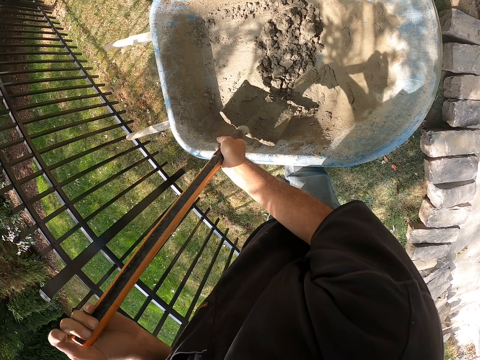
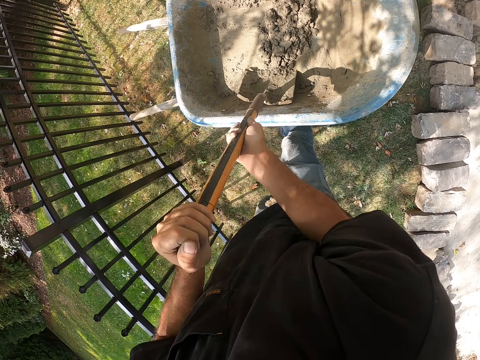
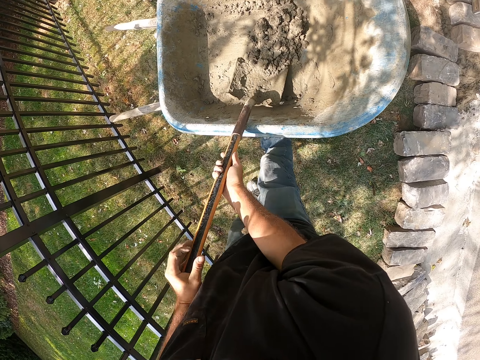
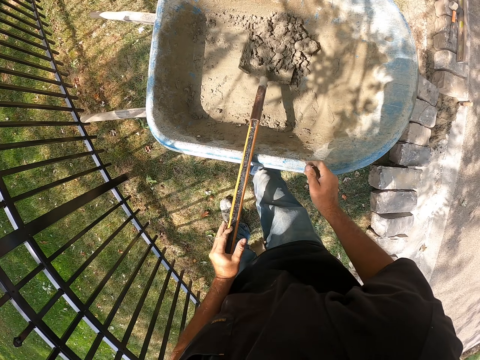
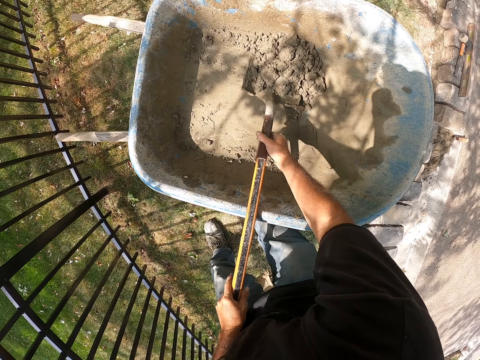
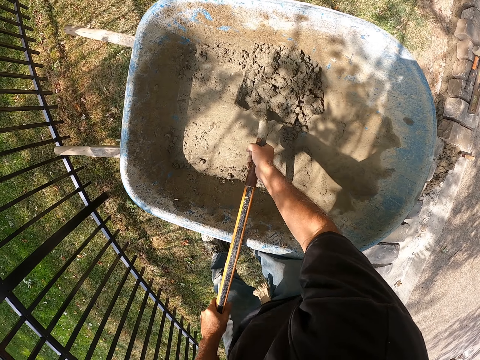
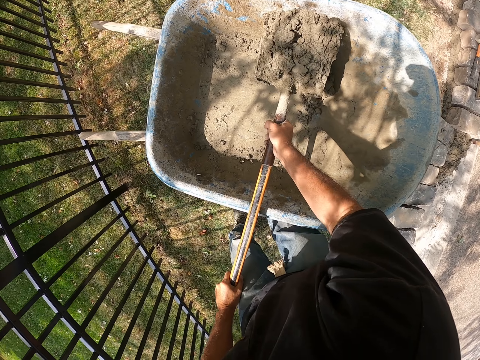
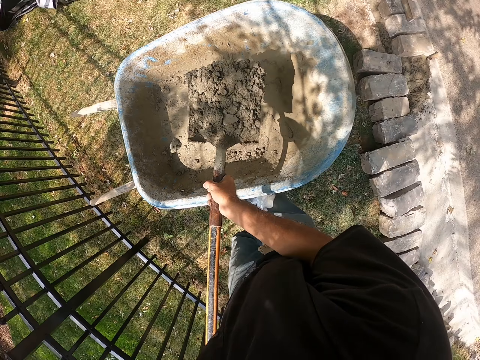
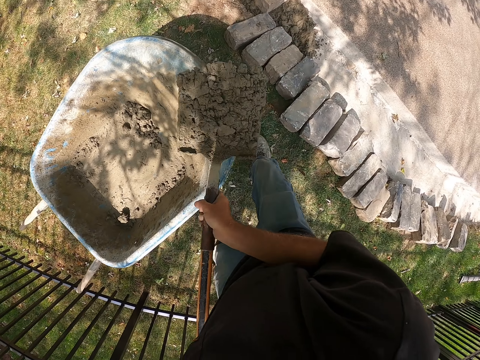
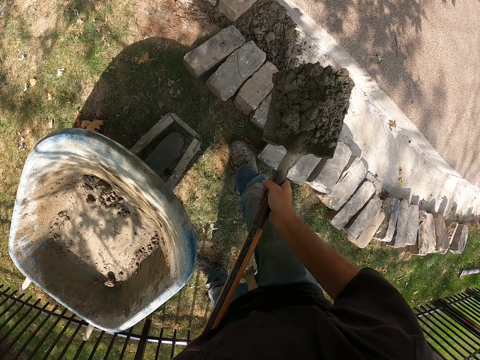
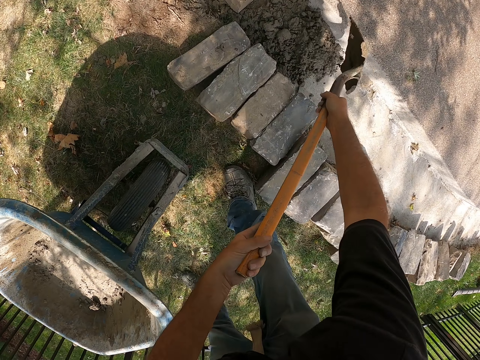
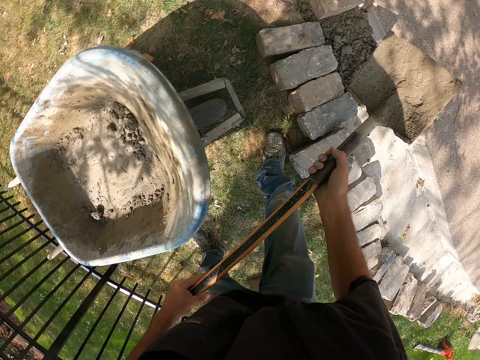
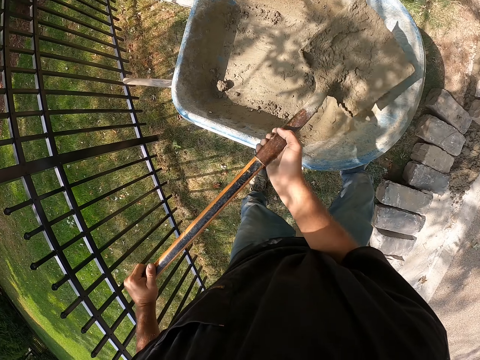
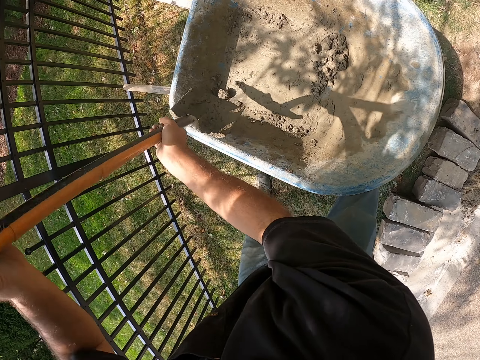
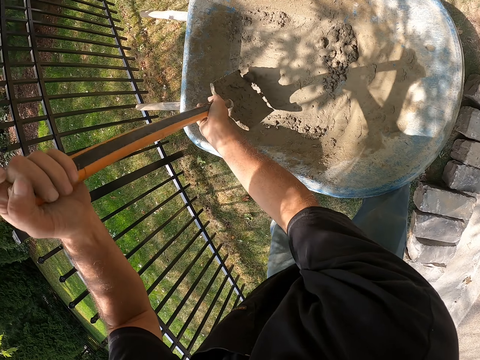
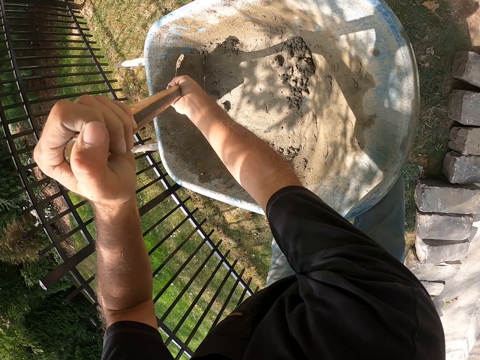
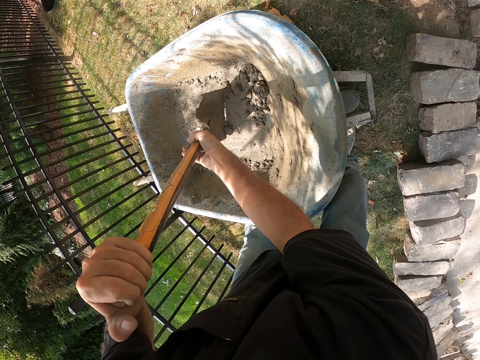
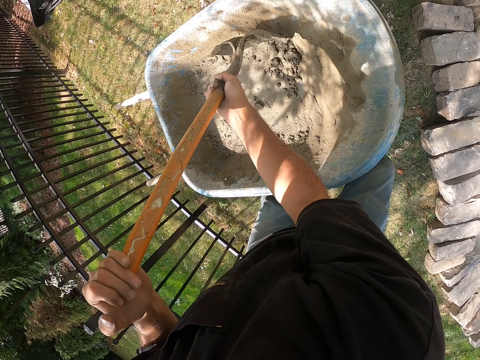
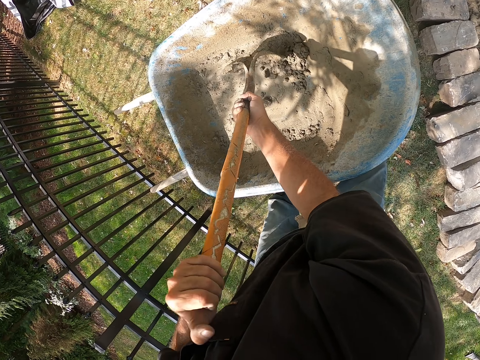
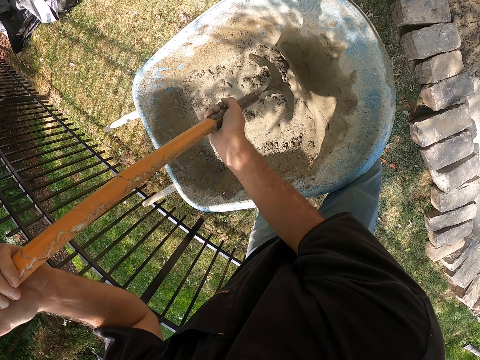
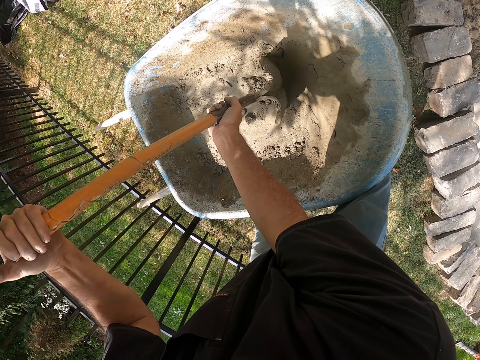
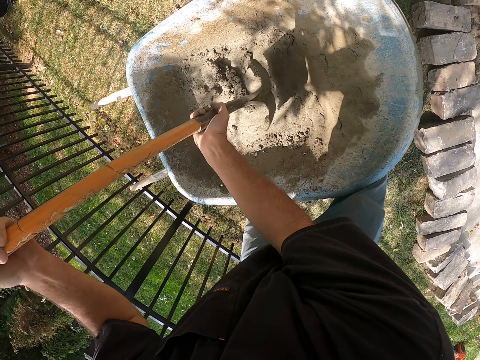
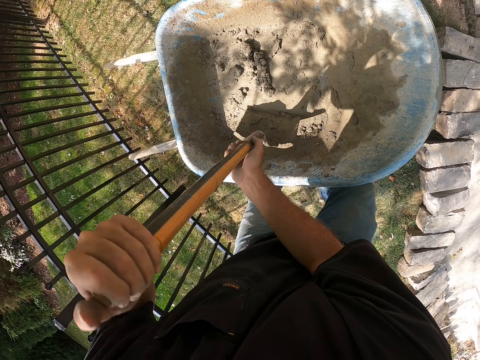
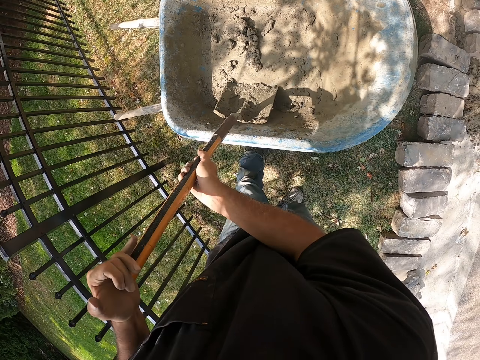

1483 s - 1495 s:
The camera wearer scoops cement from a wheelbarrow. They pour the cement on the ground. They assemble the cement on the wheelbarrow.

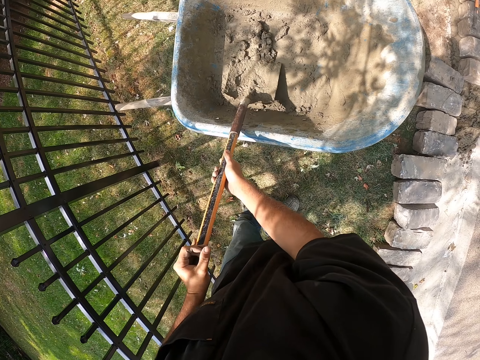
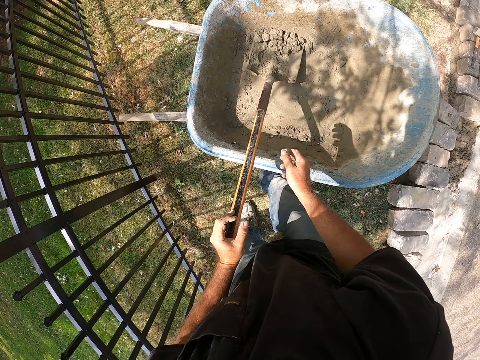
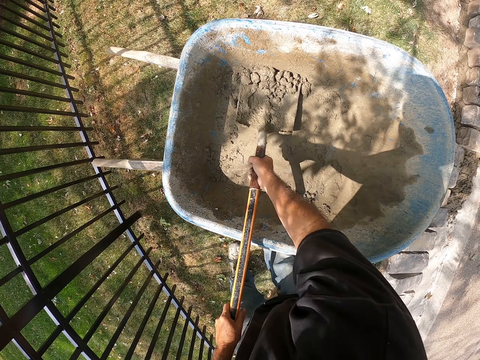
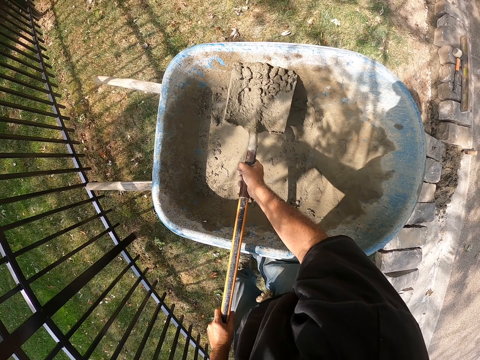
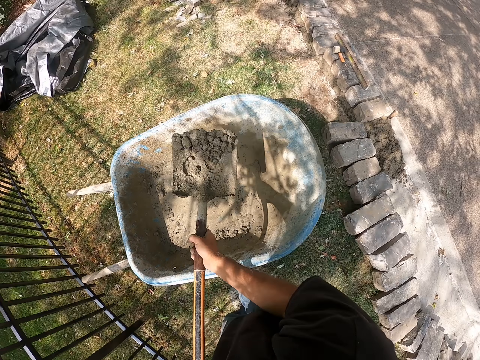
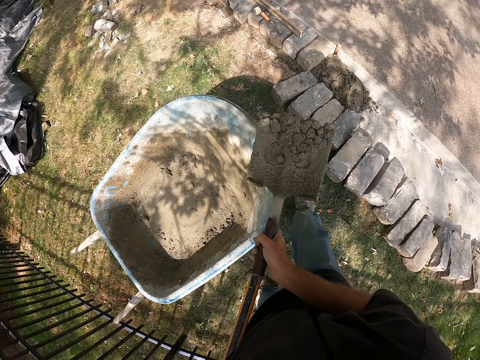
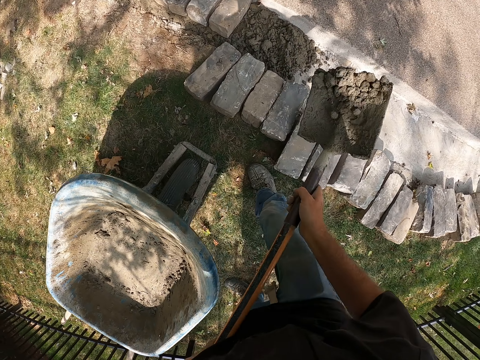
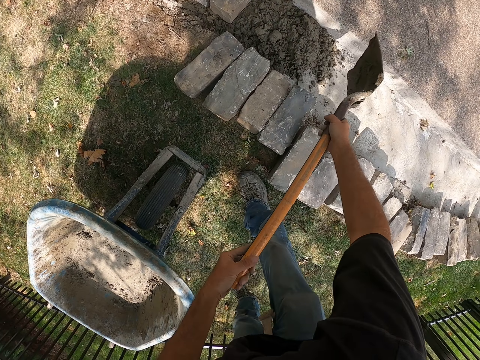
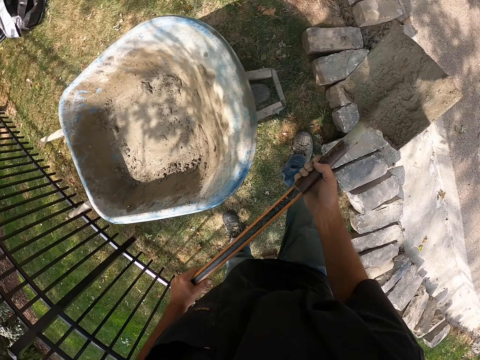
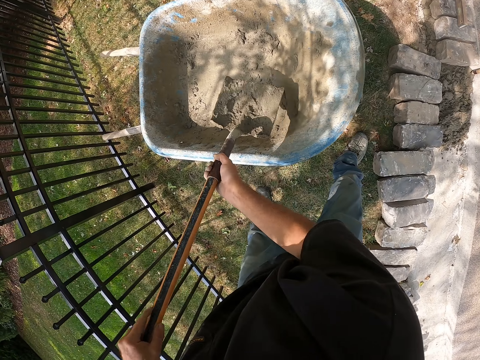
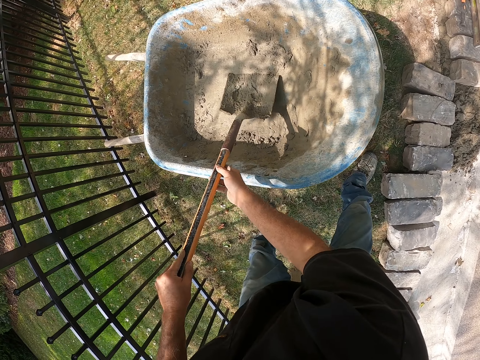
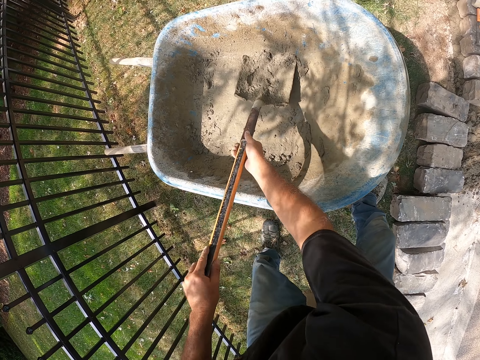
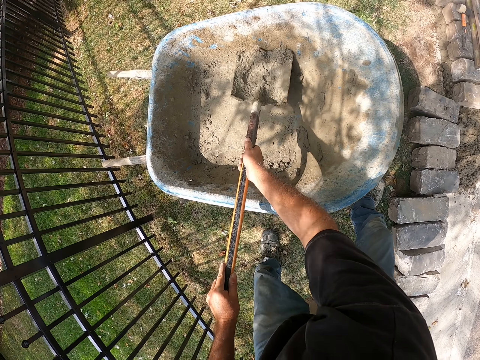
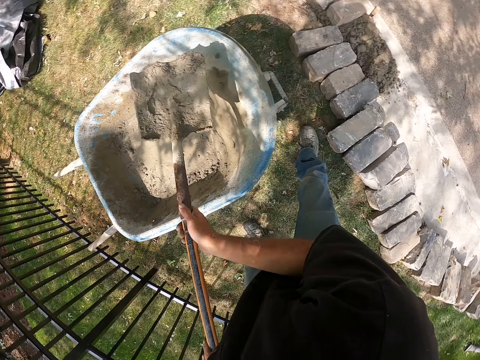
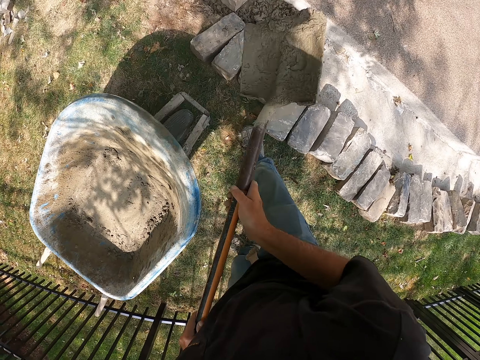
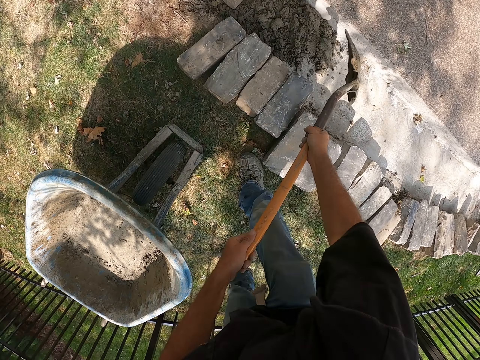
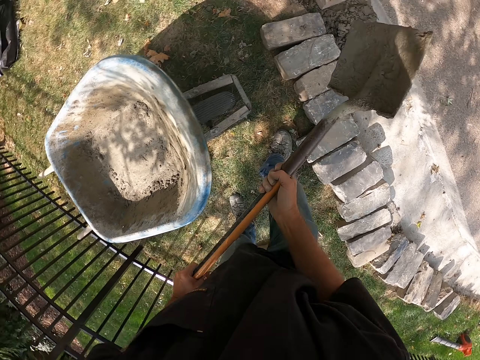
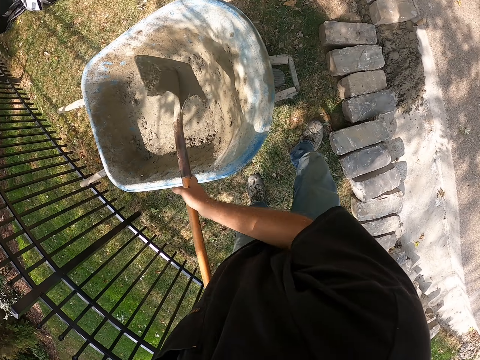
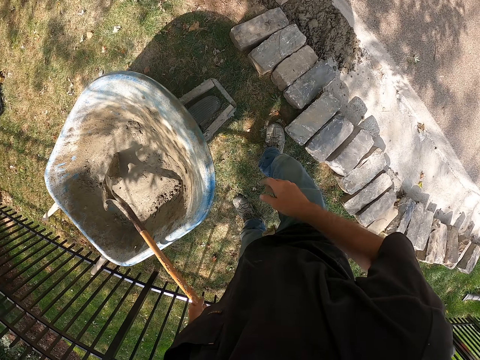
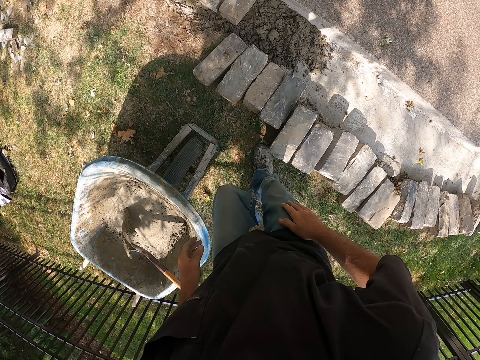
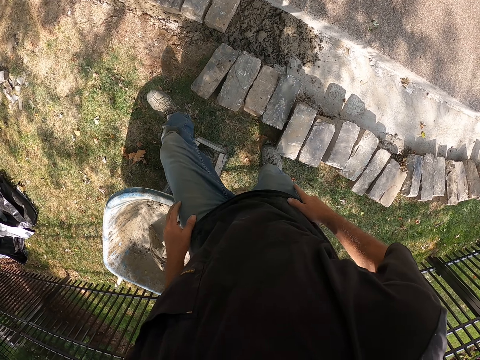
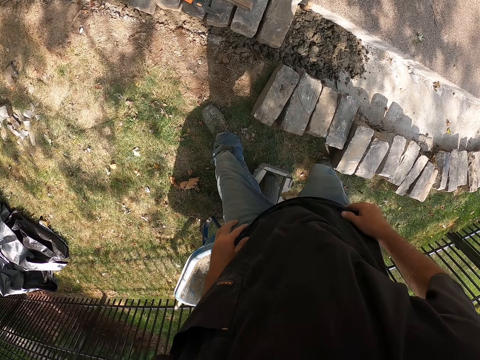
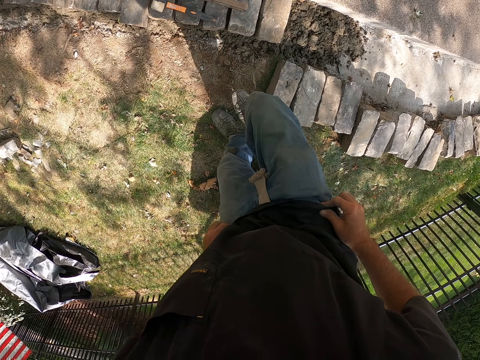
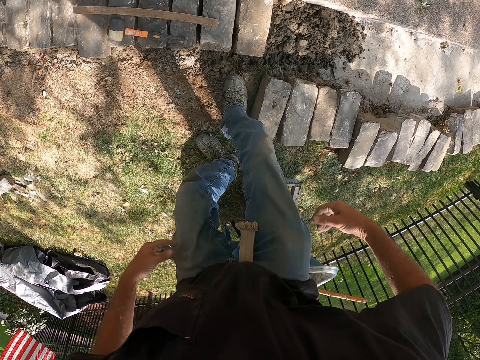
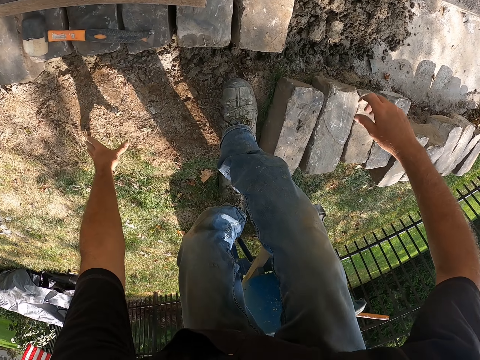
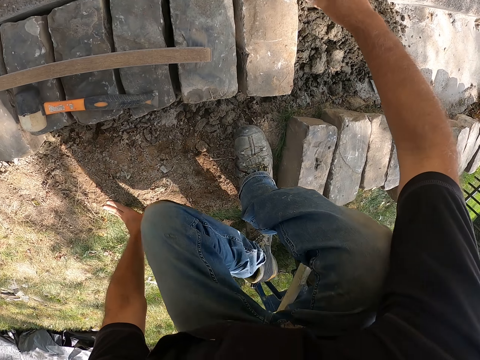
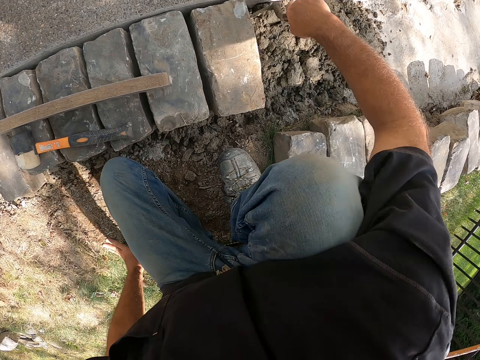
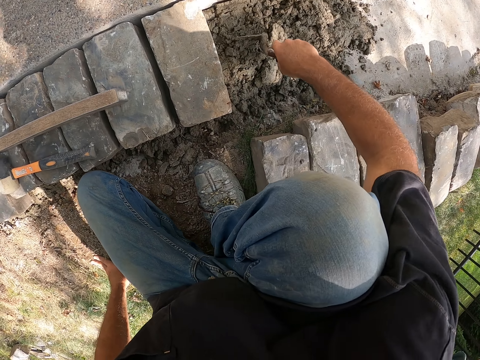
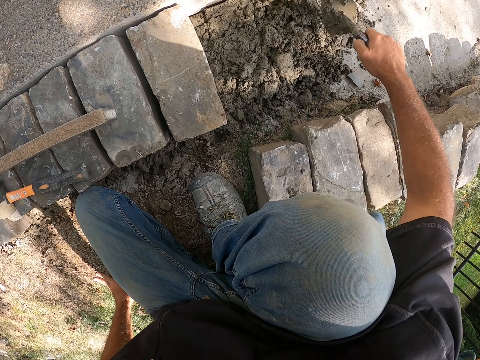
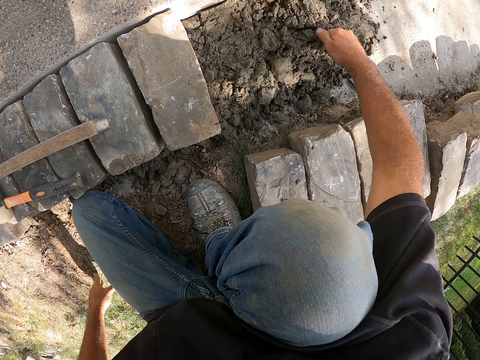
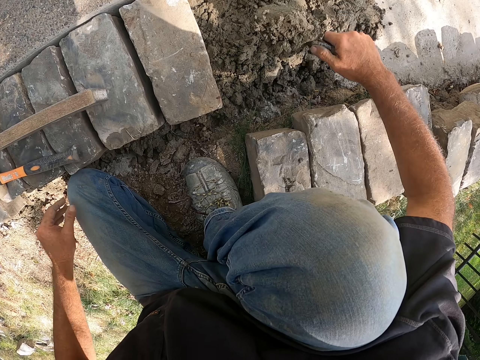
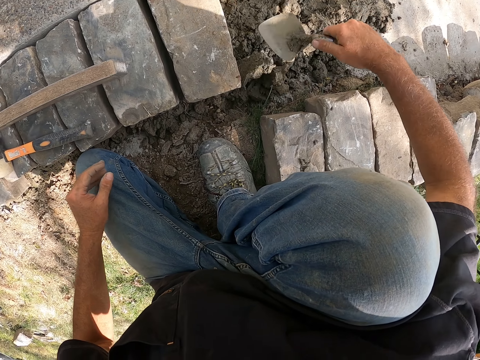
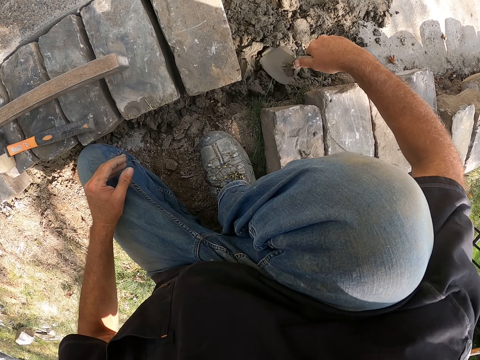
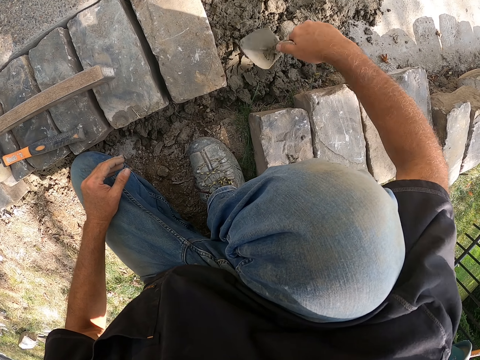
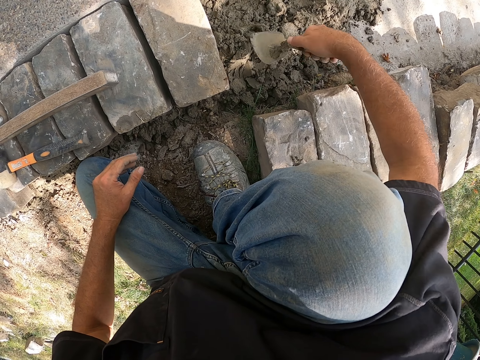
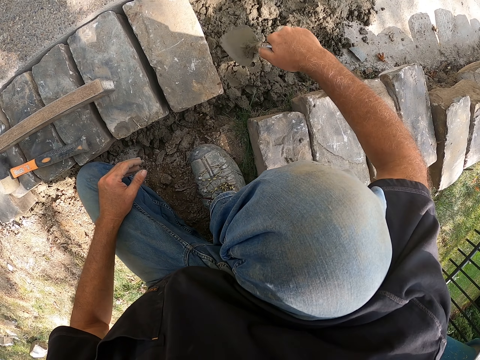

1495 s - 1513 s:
The camera wearer scoops cement from a wheelbarrow. They pour the cement on the ground. They scoop the cement from the wheelbarrow. They pour the cement on the ground. They put down a shovel on the wheelbarrow. They walk around a construction site. They mix the cement on the ground.
